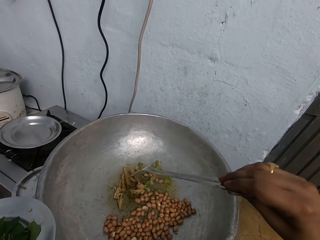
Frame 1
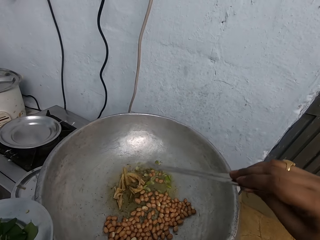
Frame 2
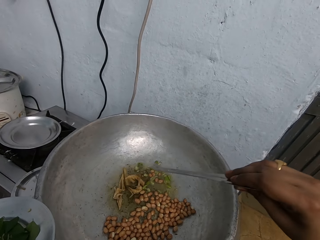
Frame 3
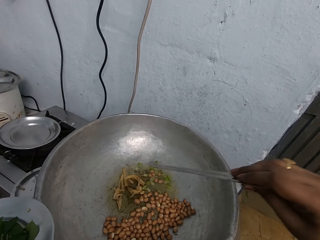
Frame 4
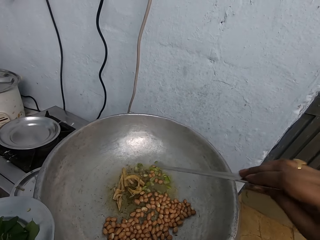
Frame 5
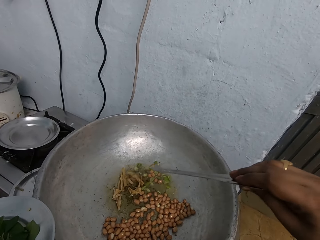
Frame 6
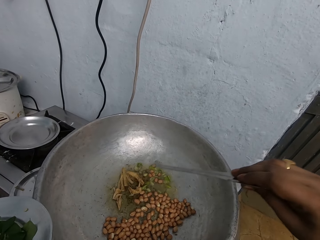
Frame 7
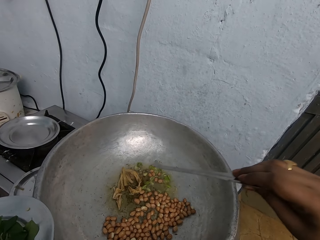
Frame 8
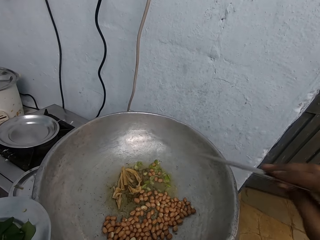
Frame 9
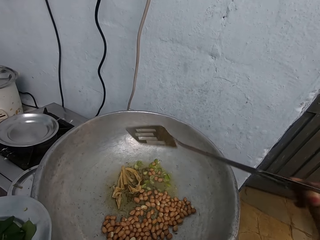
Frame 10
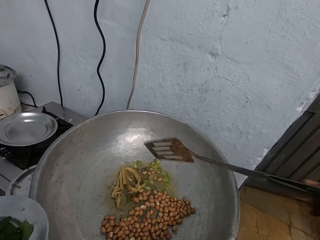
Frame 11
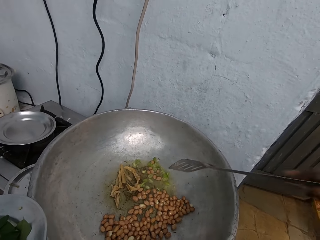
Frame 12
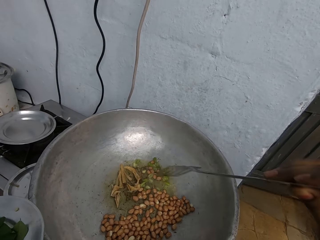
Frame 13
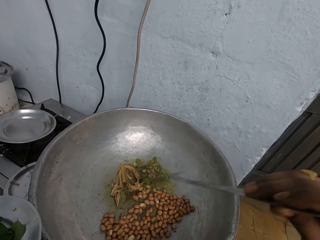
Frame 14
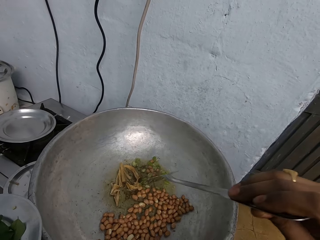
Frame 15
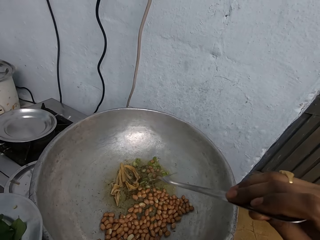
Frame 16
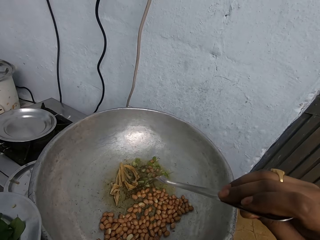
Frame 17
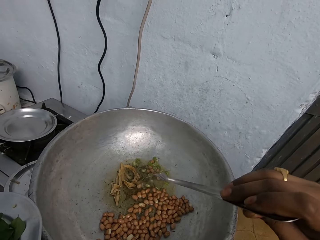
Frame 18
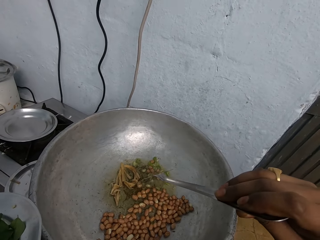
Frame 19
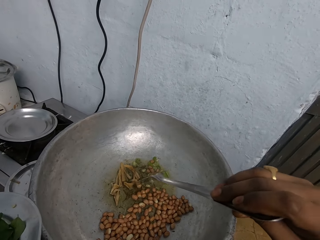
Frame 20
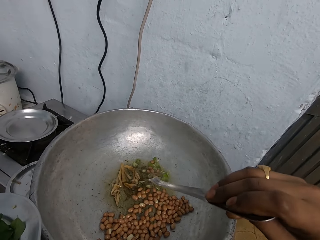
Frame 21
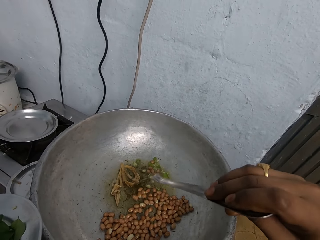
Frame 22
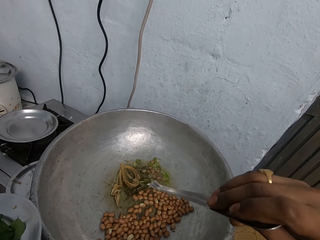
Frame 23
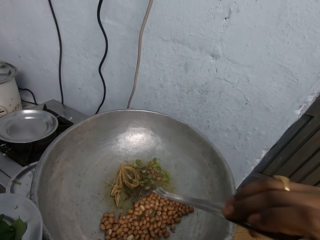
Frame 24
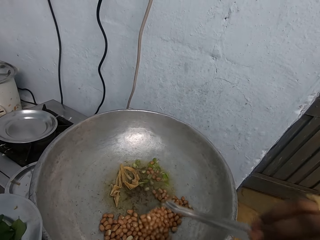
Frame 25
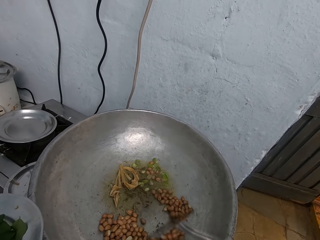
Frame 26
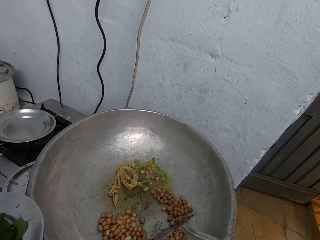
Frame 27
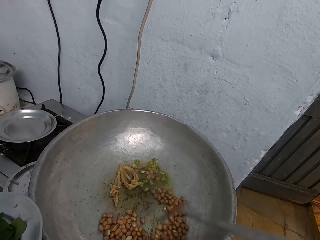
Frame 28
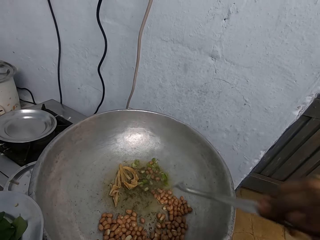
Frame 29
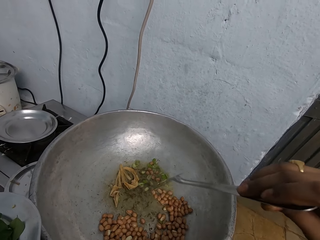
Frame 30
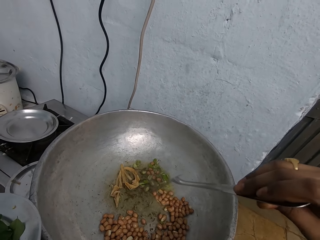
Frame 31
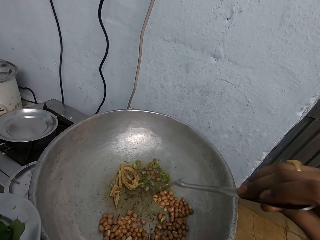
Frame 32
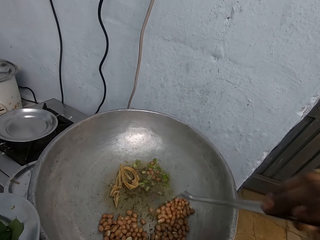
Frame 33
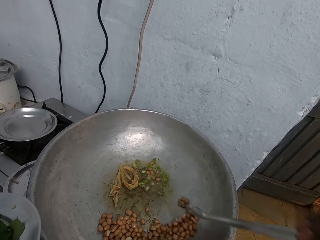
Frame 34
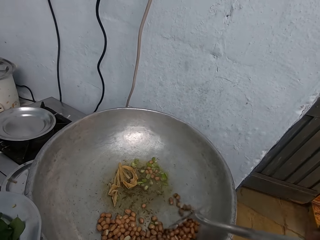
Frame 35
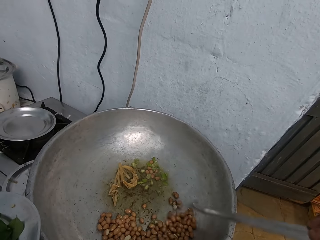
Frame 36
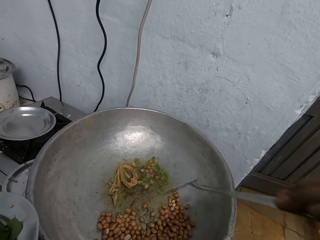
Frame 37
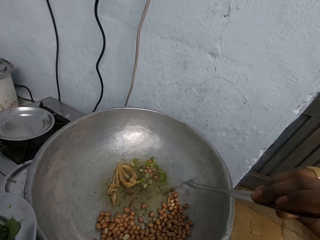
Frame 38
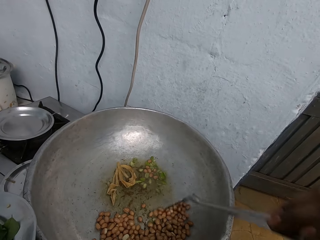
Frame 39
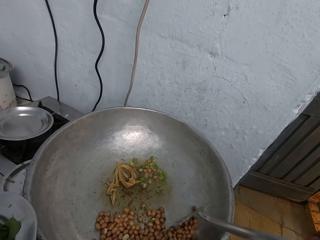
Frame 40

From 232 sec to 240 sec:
The camera wearer separates the beans in the pot with the frying spatula with her right hand.

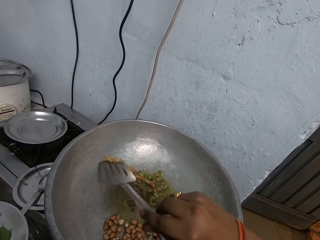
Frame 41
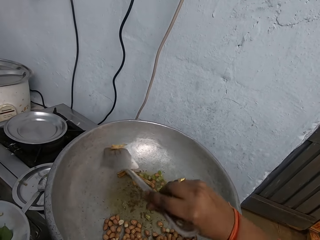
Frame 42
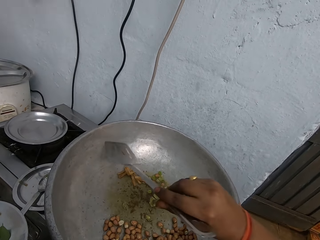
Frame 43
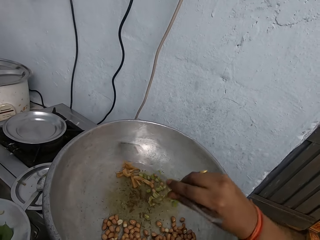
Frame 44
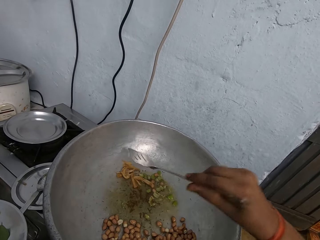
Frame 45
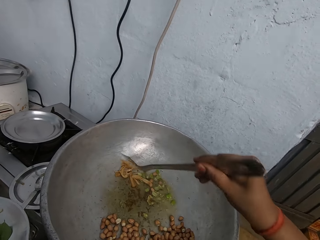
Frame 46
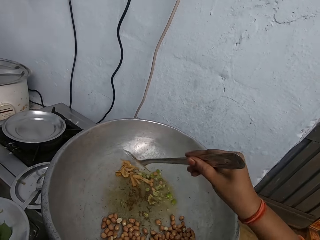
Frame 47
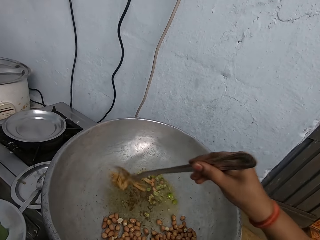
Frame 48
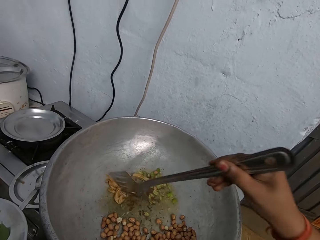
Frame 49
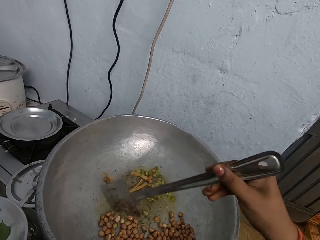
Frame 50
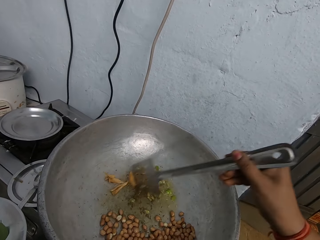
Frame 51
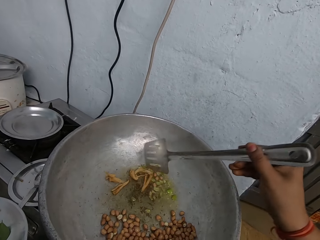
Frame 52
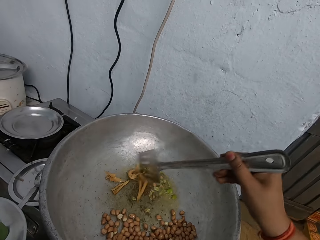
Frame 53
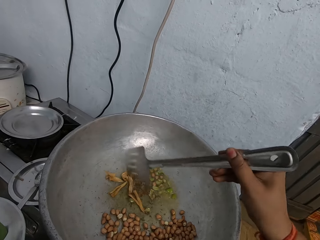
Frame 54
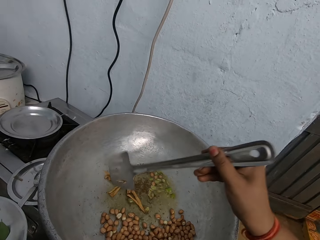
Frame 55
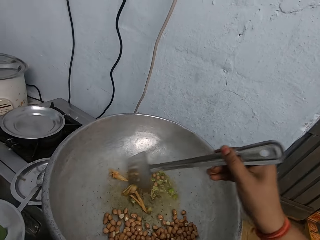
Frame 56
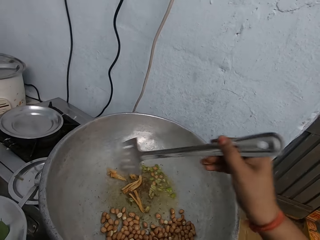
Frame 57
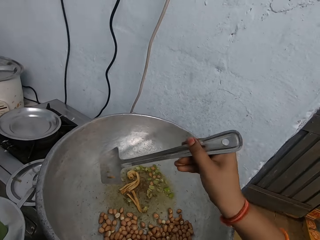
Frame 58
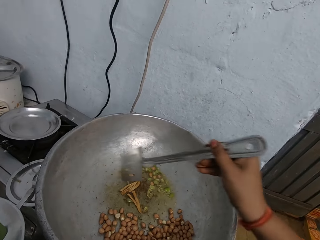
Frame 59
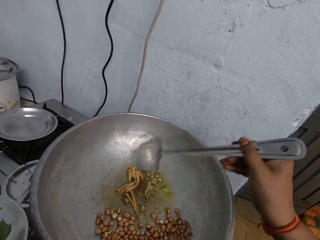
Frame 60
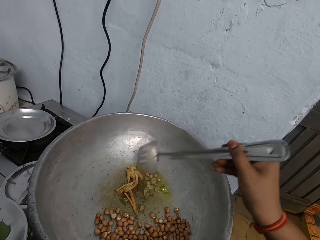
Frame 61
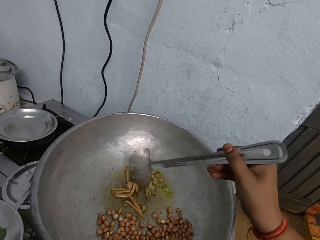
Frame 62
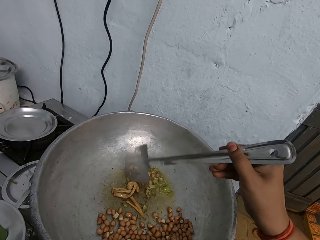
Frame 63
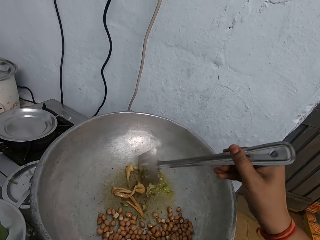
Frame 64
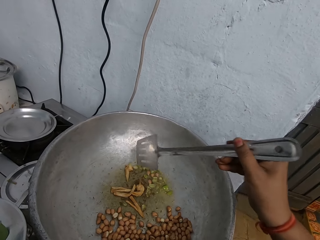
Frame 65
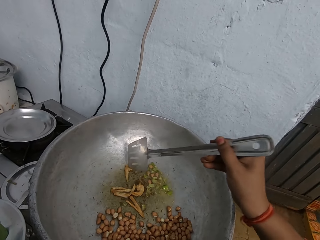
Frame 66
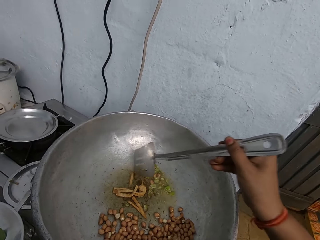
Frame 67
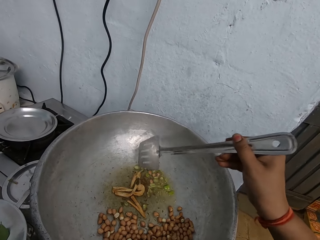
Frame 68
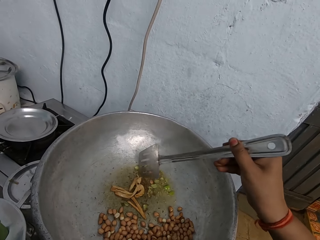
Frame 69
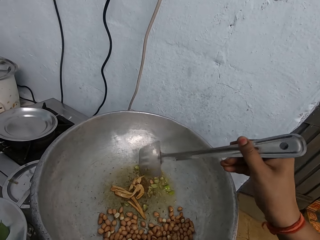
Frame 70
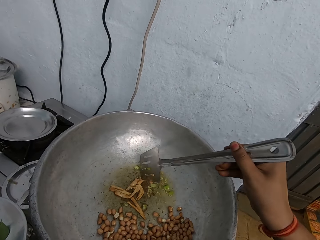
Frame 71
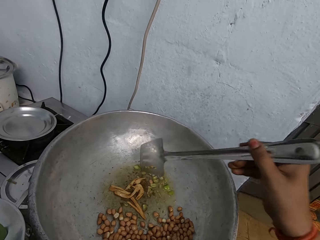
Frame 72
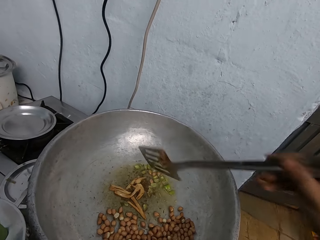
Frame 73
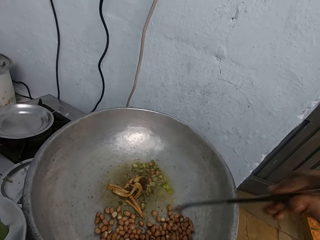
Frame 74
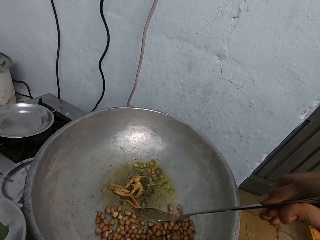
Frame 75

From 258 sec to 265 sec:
The camera wearer stirs the chips and the green peas in the pot with the frying spatula in her right hand.

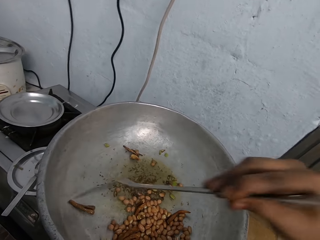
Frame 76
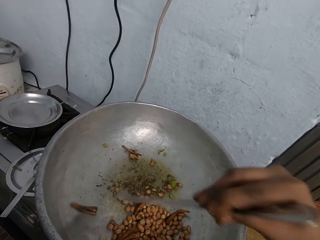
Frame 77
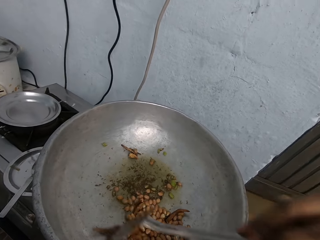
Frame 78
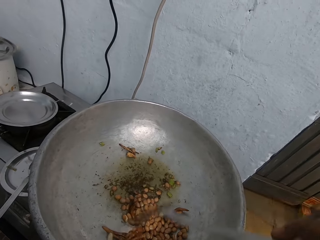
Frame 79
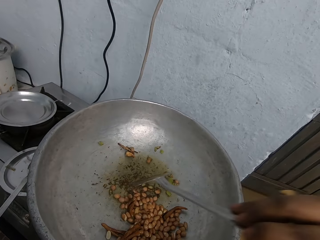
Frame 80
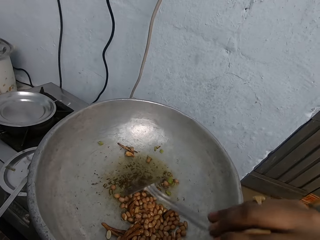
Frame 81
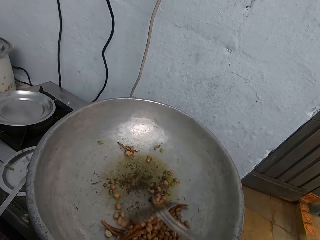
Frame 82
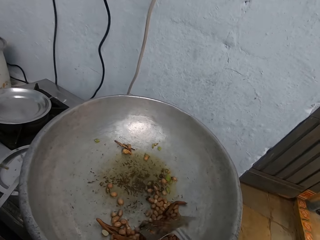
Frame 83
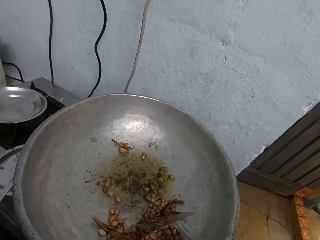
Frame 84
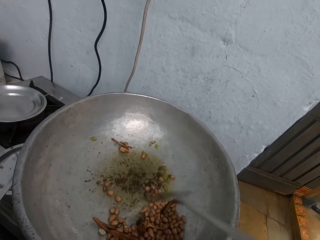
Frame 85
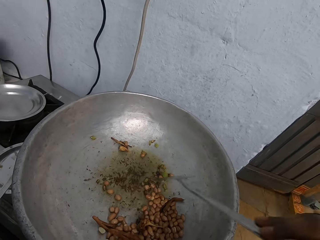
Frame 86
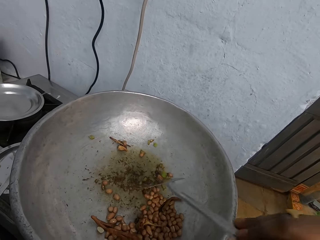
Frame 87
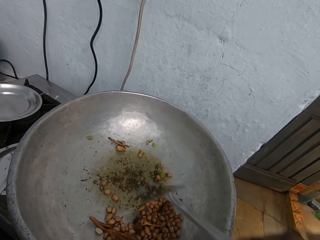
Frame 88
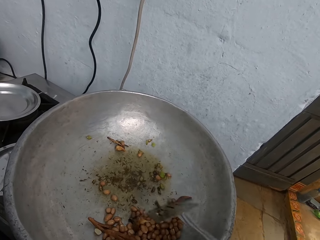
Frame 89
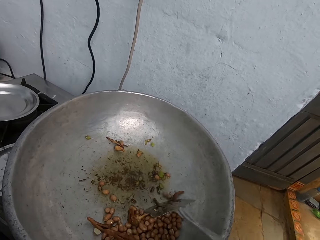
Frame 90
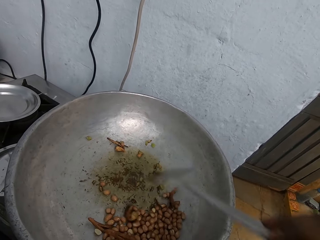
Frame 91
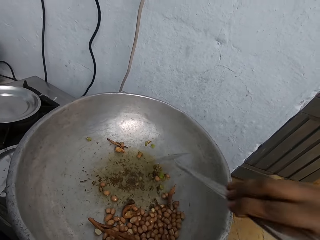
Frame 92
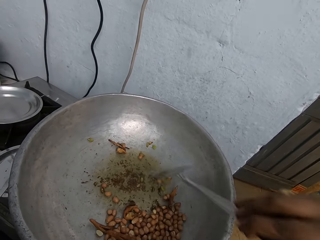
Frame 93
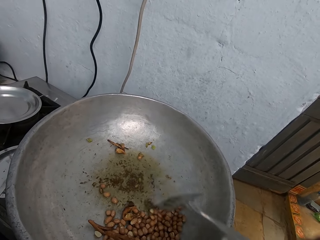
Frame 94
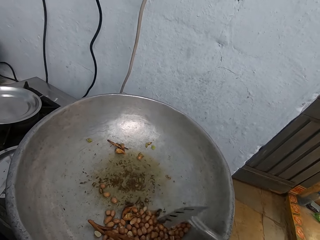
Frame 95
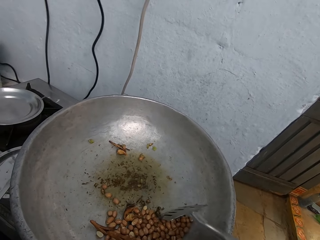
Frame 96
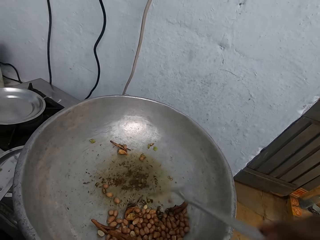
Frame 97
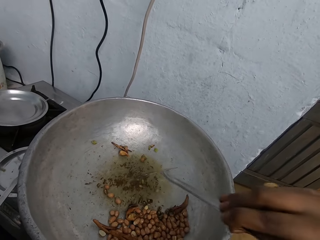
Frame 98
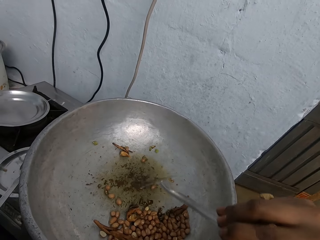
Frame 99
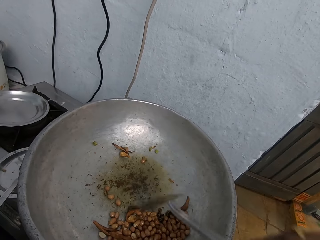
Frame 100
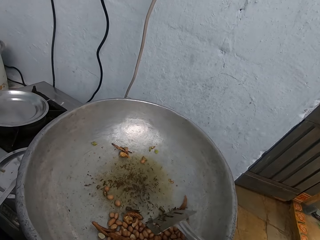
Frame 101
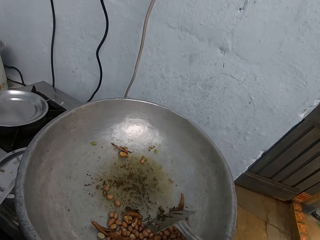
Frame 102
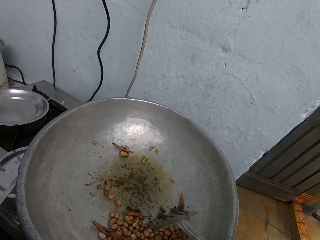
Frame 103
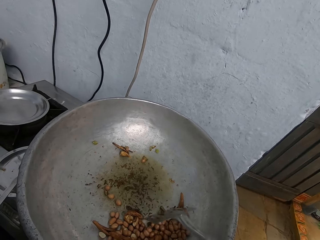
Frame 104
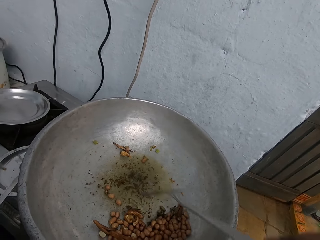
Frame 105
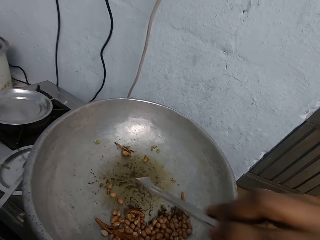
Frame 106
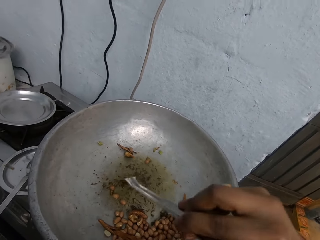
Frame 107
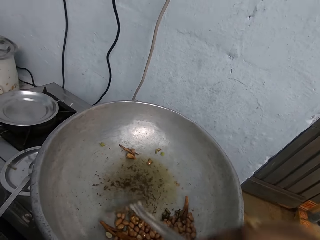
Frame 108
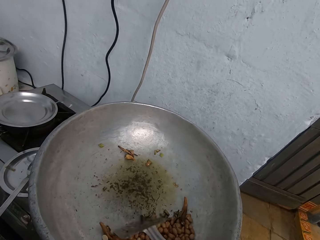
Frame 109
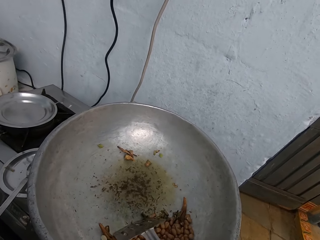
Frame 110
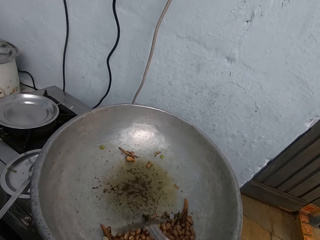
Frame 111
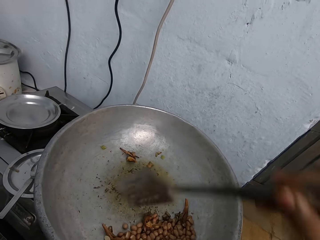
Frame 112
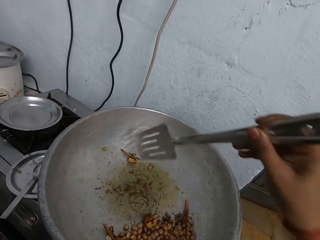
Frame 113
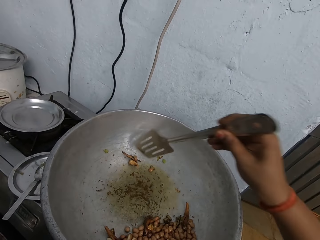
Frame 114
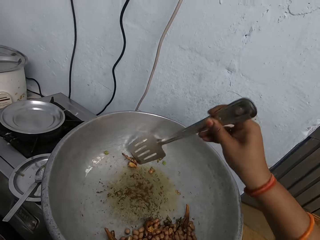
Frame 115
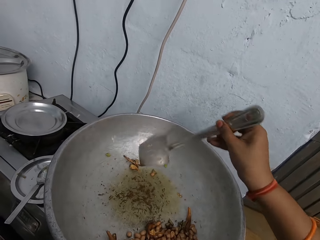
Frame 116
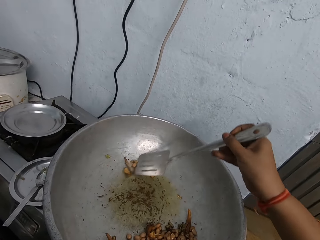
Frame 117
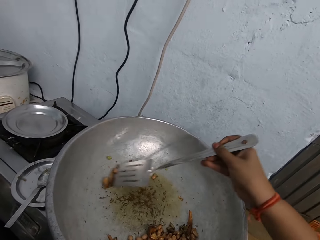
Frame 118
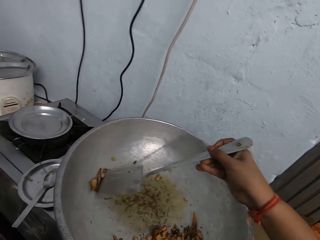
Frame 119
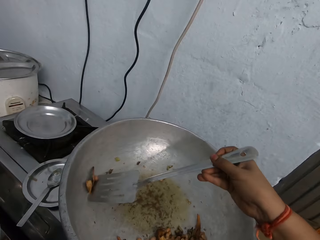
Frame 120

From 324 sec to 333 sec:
The camera wearer mixes the spices in the cooking pot using a cooking spoon. They put the spices together using the cooking spoon.
